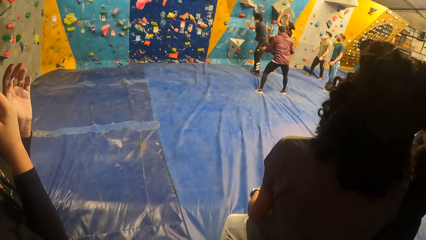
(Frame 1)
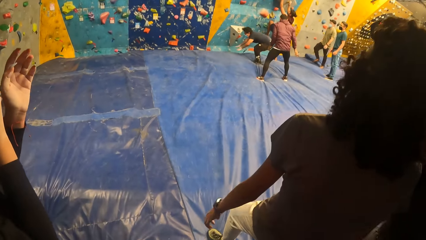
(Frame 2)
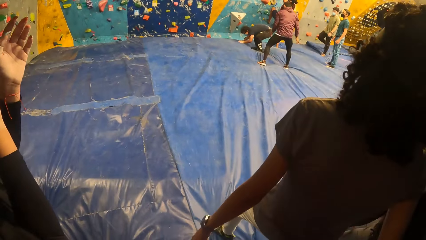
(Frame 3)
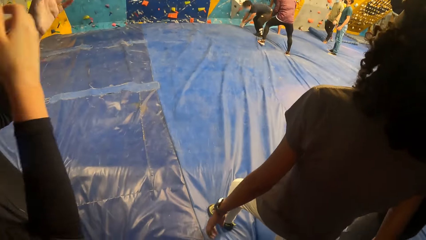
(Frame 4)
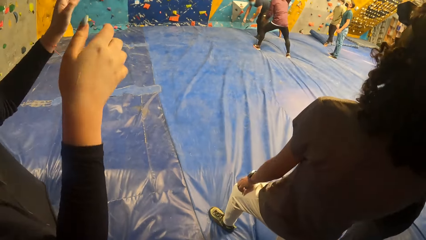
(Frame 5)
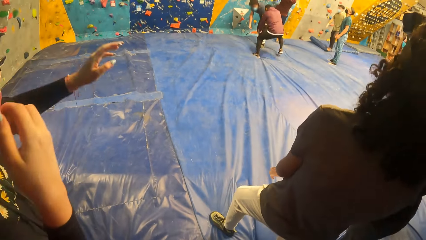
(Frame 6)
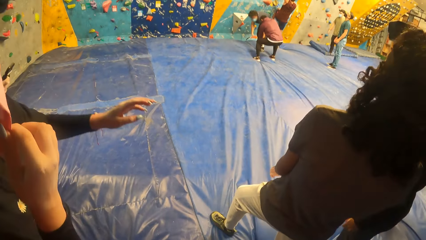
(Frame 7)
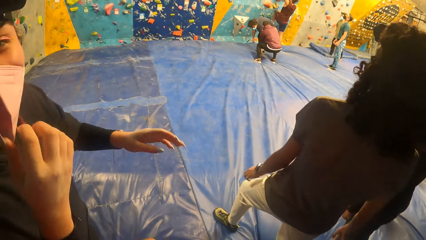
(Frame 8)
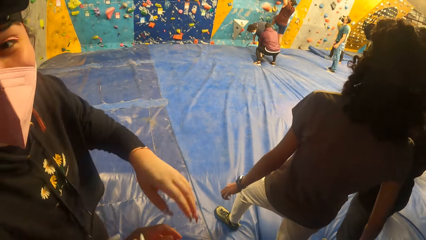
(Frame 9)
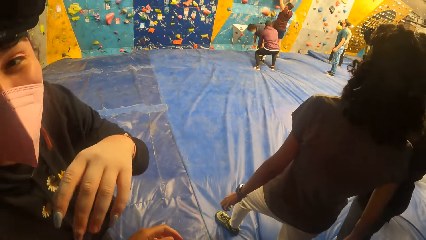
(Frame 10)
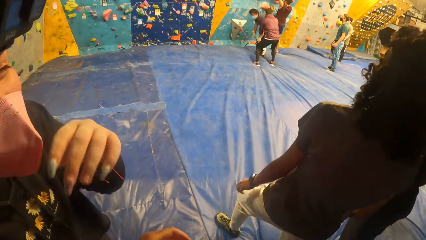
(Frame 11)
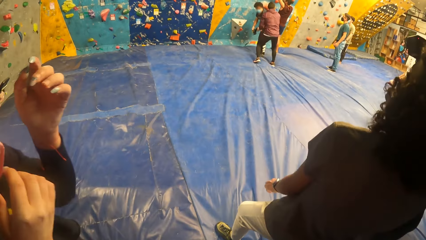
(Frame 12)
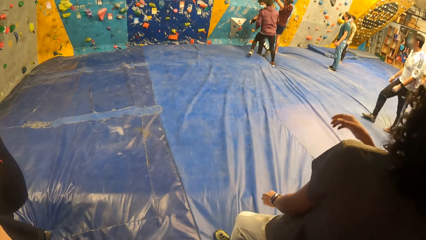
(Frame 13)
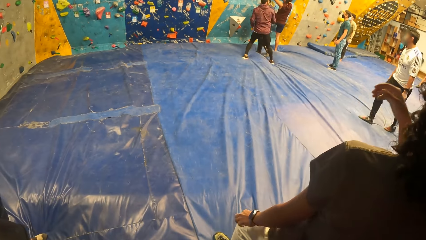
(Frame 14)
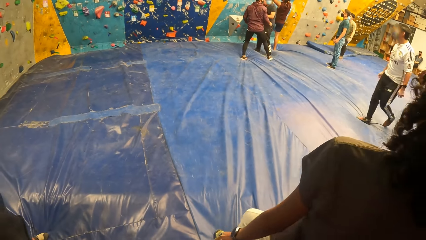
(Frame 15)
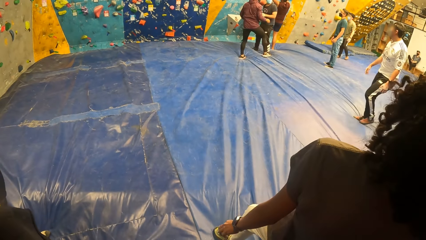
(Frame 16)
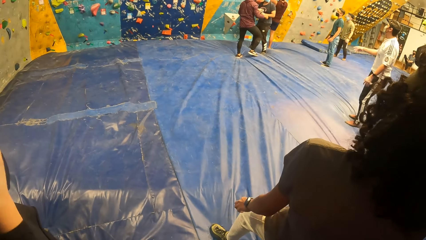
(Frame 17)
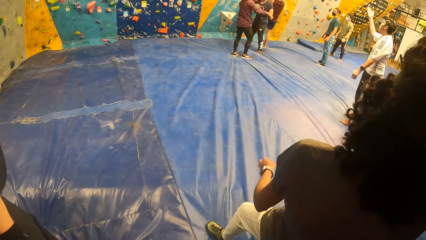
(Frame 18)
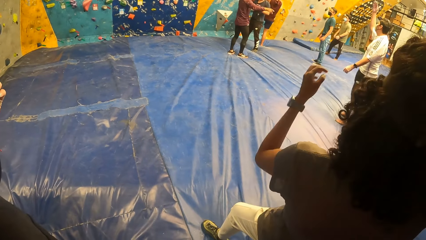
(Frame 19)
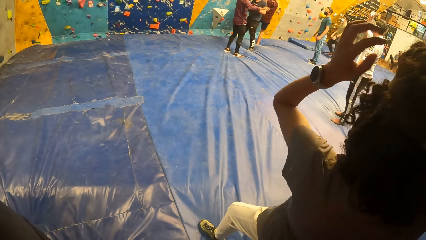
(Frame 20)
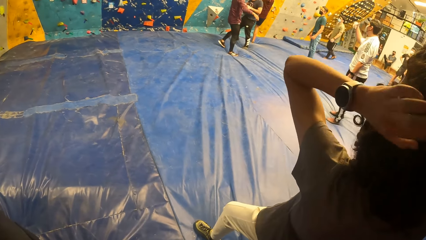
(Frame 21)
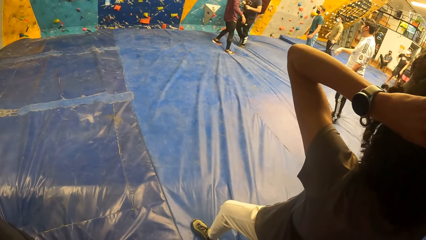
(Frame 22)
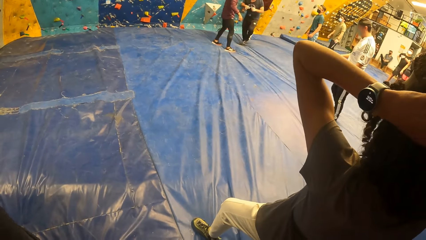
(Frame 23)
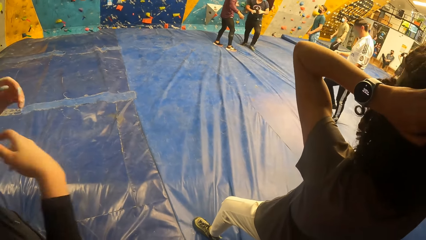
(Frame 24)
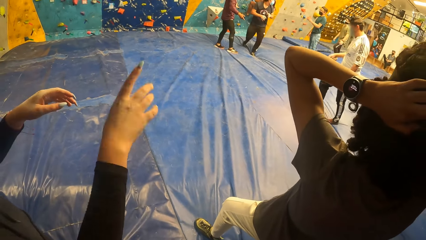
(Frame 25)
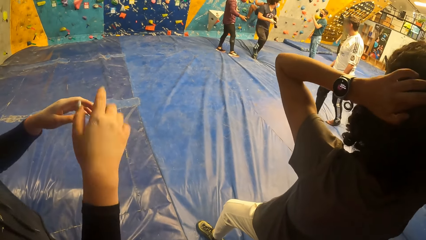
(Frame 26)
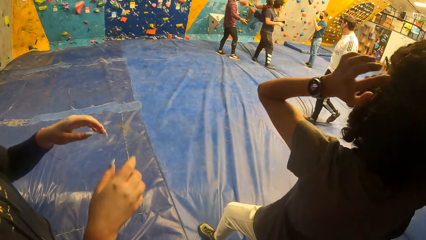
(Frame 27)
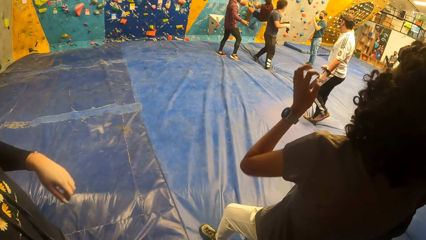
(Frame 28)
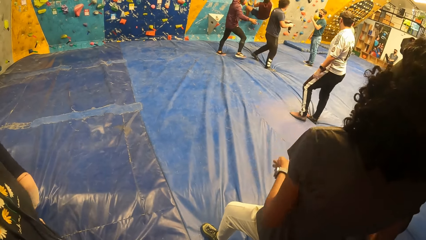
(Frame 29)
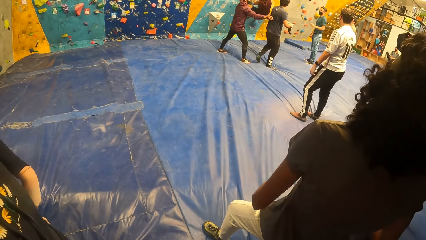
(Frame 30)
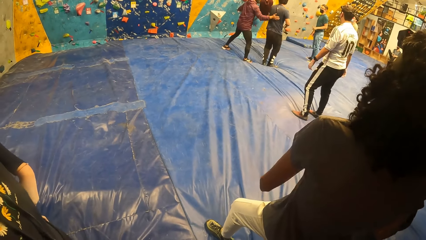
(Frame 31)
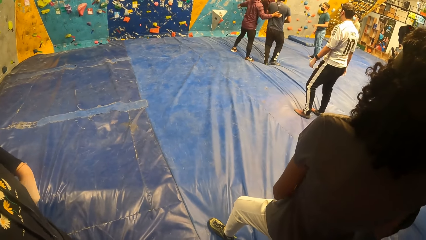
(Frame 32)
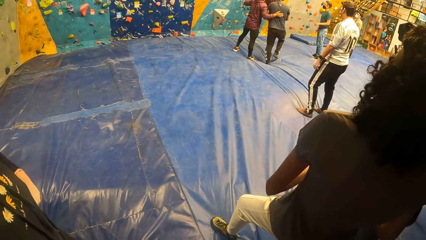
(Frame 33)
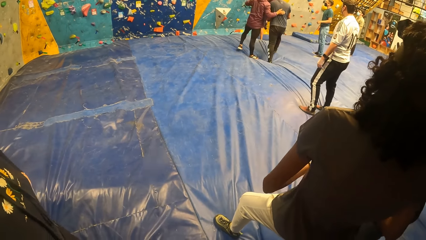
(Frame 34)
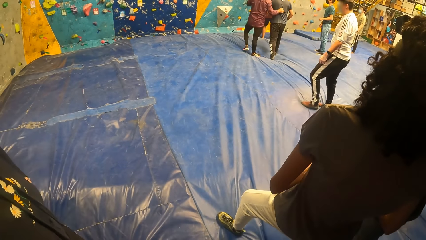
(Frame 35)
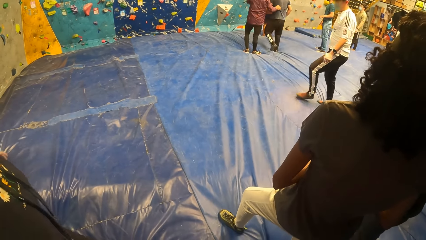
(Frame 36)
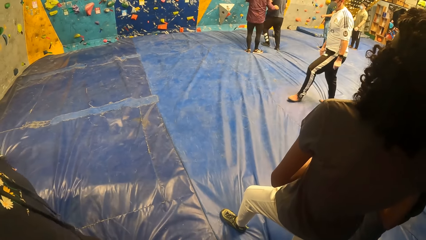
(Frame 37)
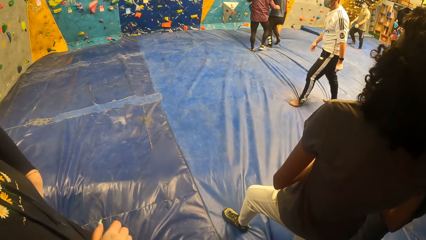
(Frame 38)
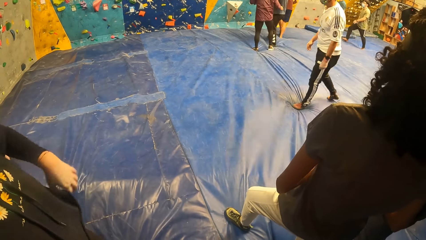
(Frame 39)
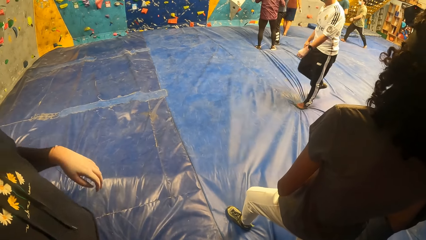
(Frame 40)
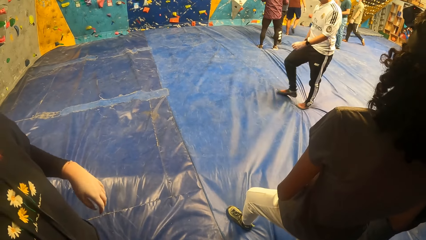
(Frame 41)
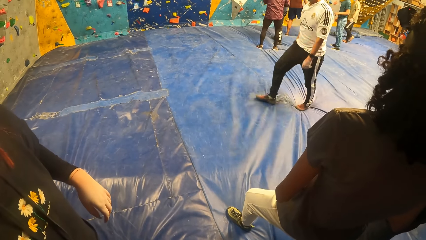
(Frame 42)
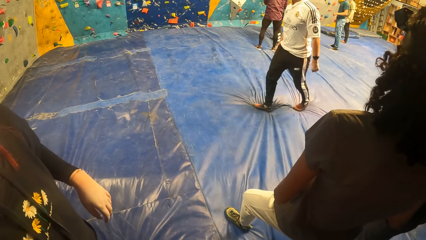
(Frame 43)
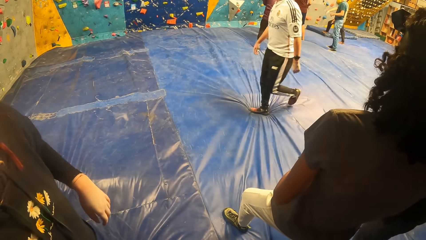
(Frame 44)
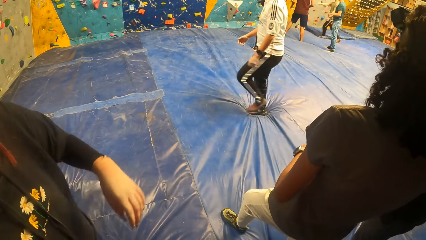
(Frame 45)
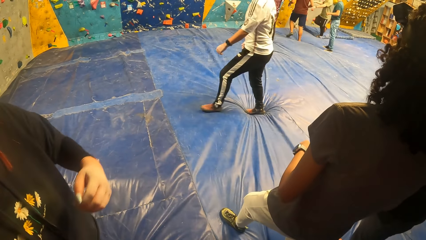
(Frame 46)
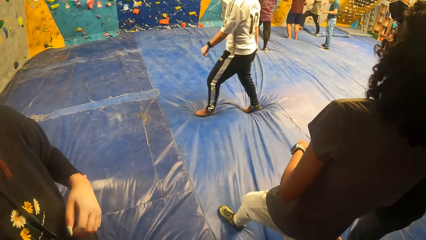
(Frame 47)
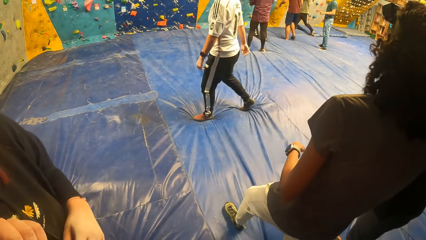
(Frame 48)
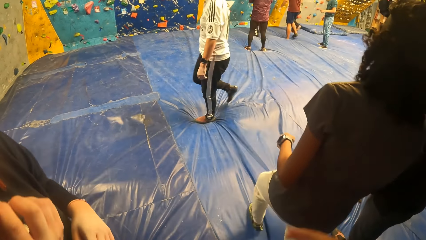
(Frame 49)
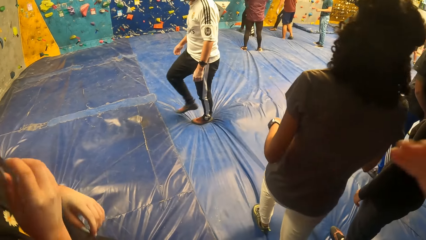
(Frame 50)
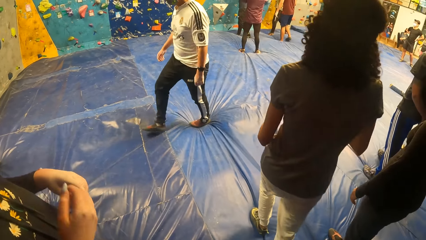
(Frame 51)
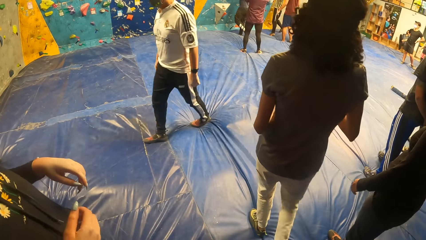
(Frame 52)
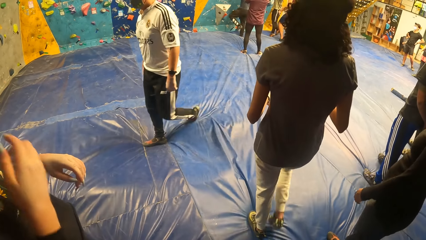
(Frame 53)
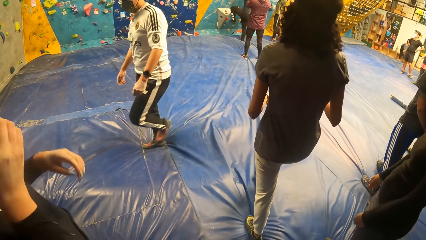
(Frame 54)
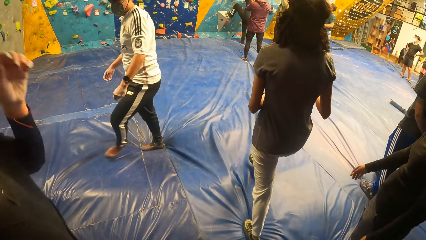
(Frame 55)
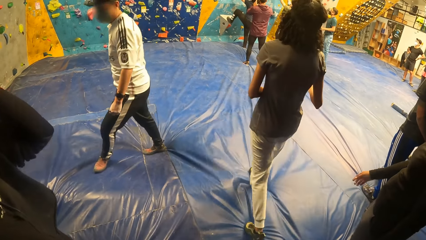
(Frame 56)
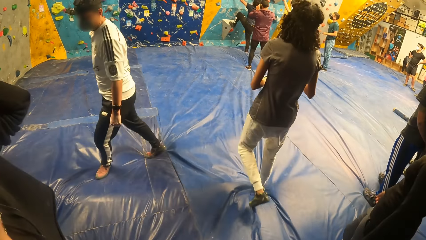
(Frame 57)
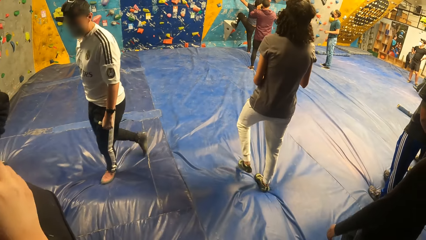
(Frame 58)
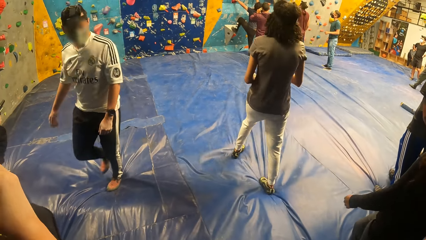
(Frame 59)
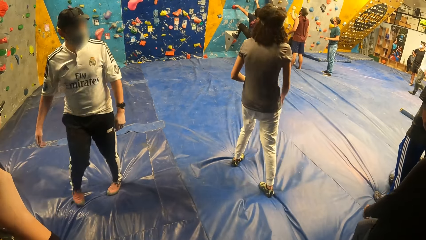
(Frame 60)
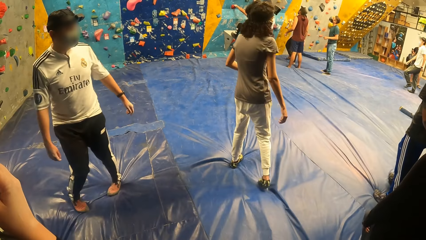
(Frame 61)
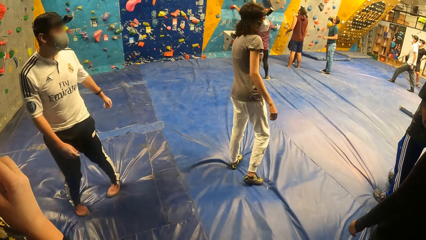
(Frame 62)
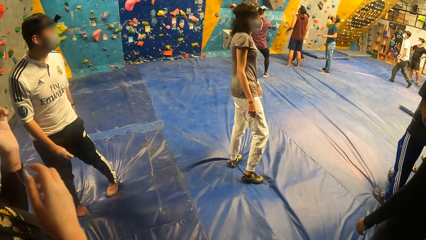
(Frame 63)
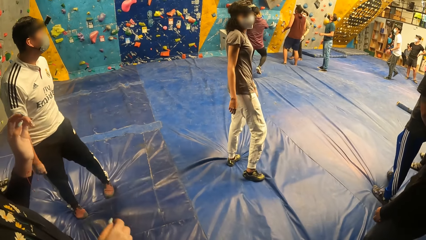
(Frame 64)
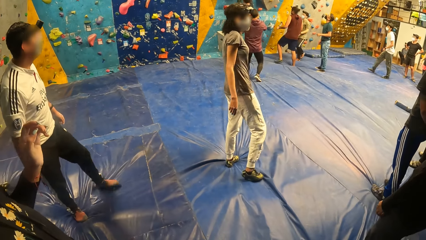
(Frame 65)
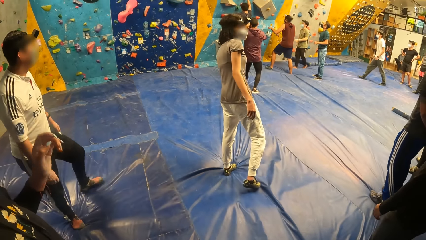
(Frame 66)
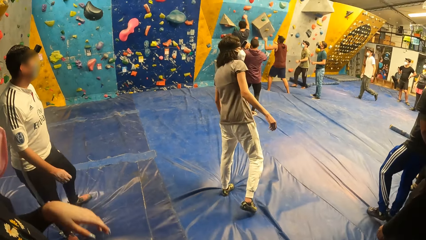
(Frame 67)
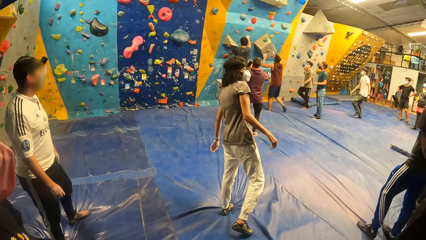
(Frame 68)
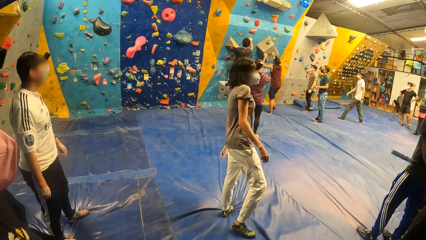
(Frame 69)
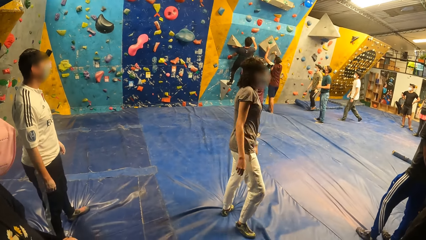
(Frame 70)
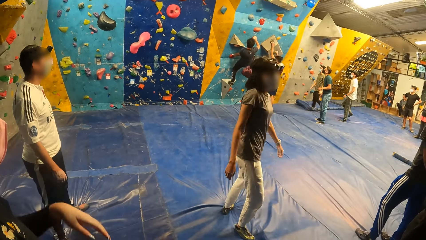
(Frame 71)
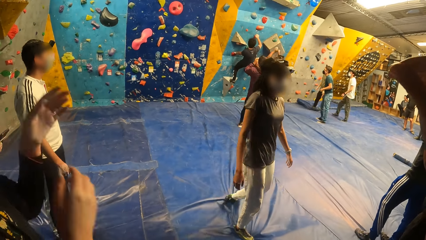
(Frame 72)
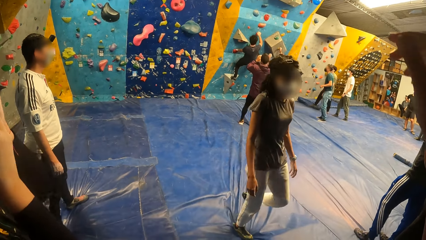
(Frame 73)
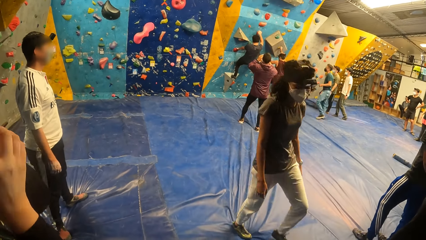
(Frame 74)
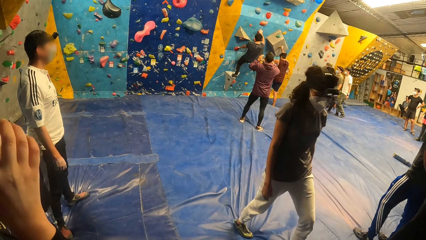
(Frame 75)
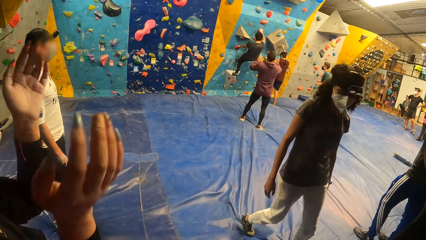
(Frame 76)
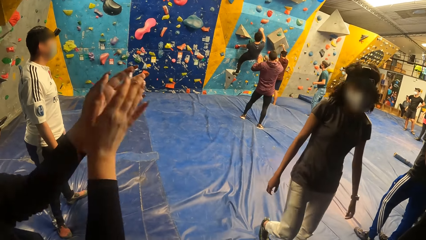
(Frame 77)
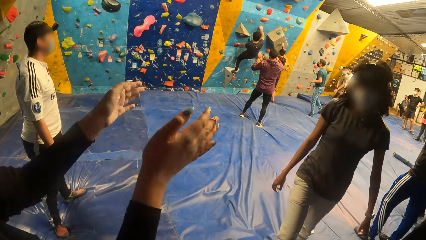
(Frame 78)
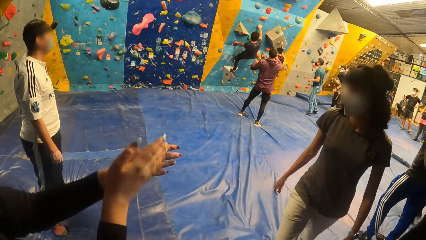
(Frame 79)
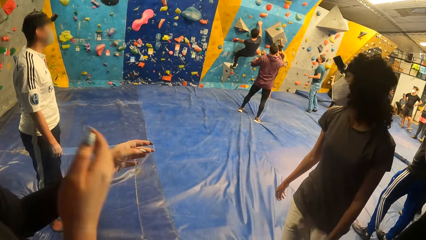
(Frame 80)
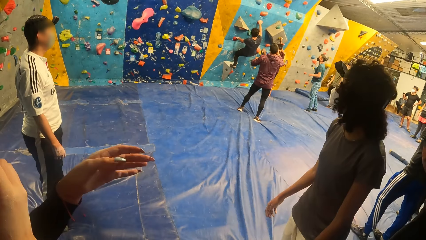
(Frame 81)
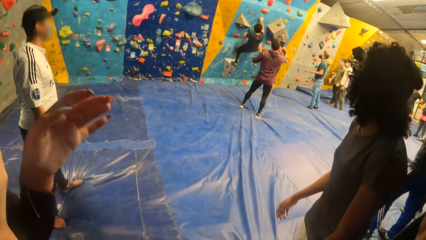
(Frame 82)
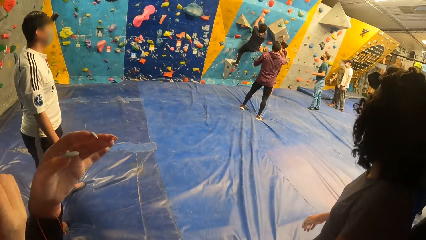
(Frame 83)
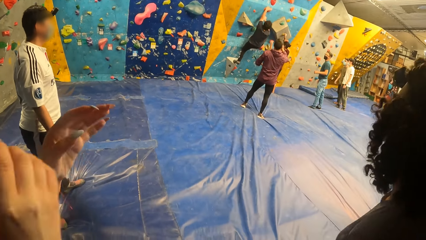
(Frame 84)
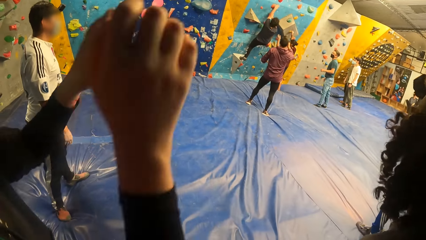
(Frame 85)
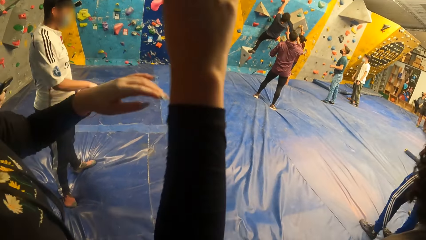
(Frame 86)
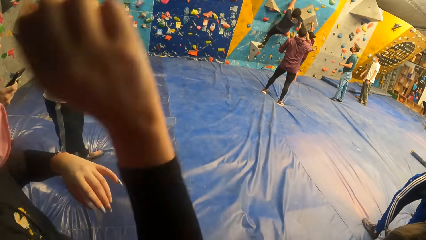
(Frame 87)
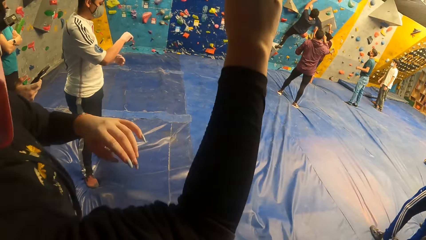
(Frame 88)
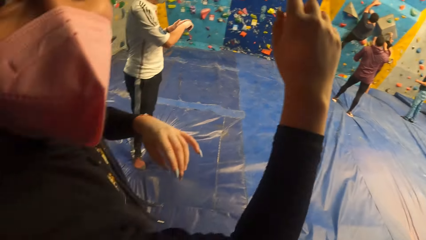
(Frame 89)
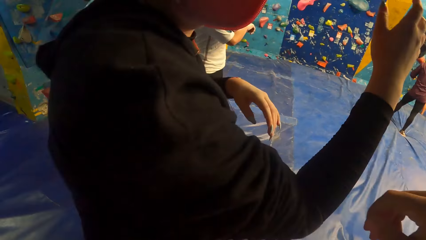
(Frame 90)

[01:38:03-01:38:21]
The man lands on the floor with both hands. Another man climbs the bouldering wall with both hands. A third man touches the first man on the back with his right hand. The second man lands on the floor on his feet. The first man climbs the bouldering wall with both hands.
